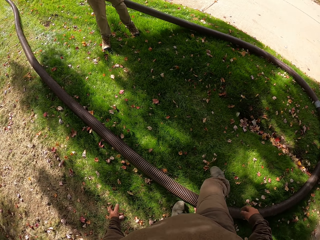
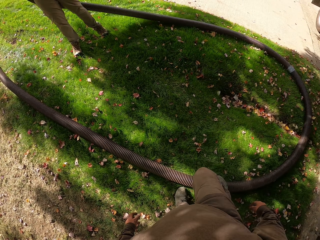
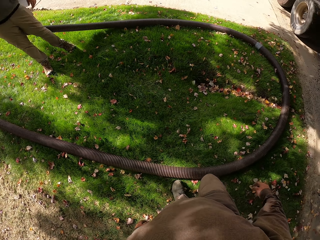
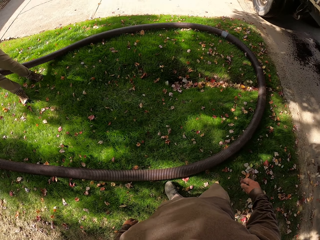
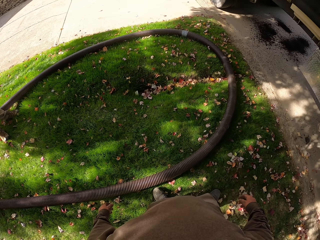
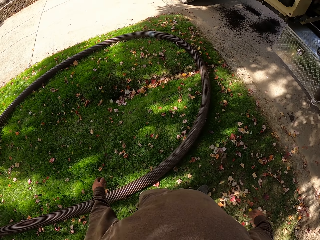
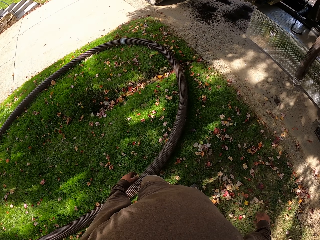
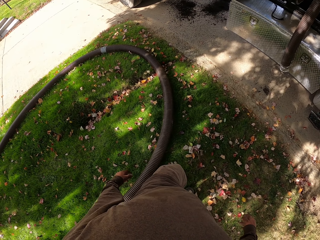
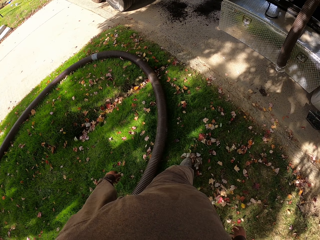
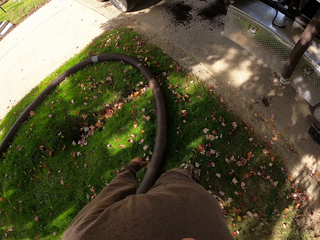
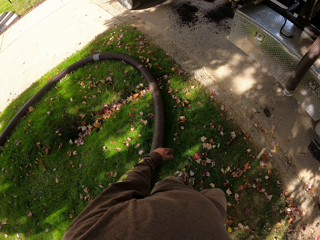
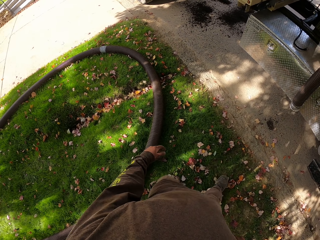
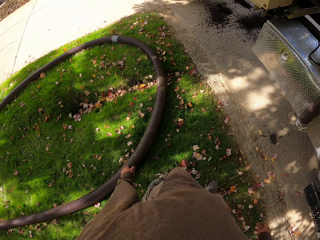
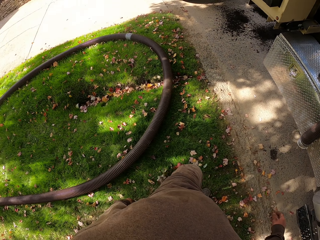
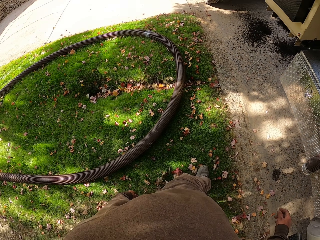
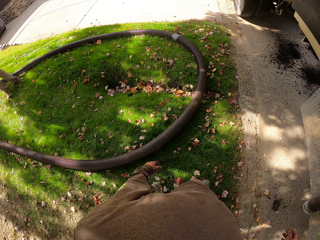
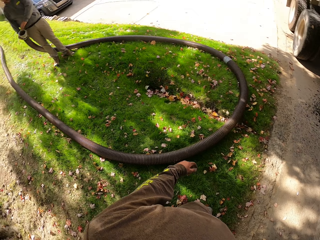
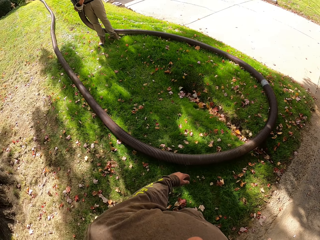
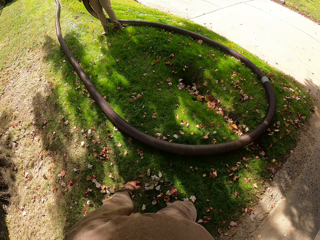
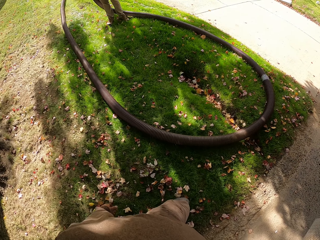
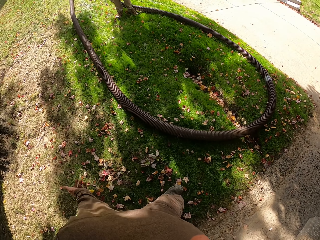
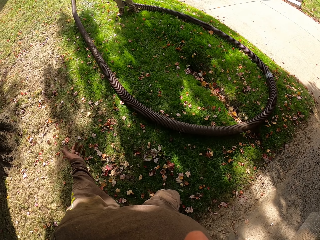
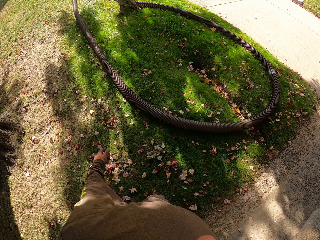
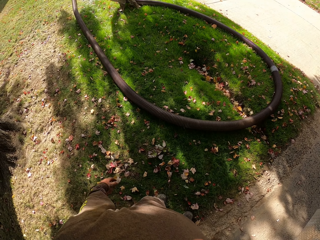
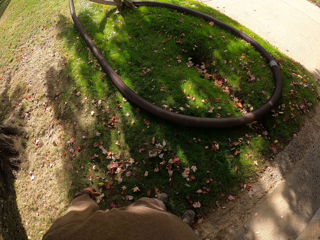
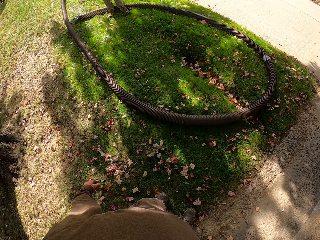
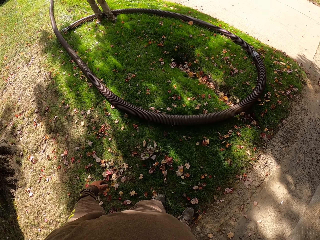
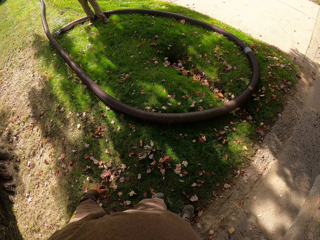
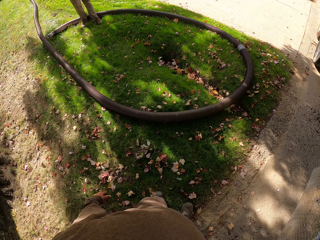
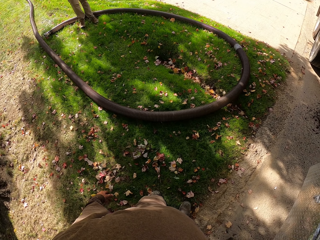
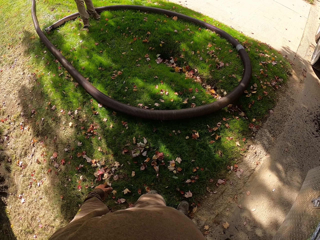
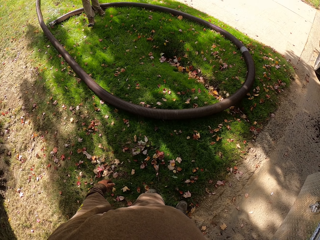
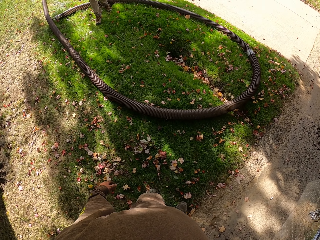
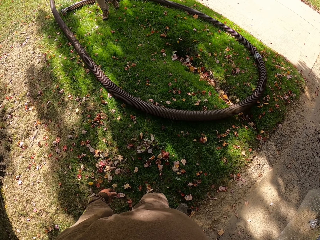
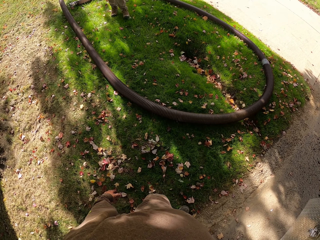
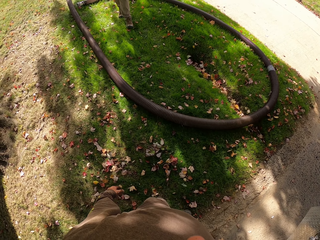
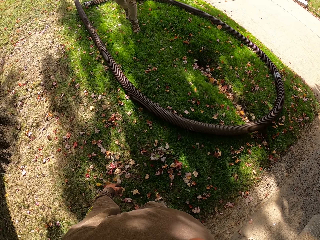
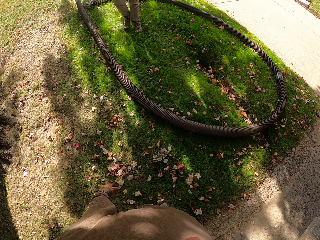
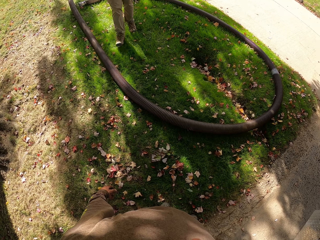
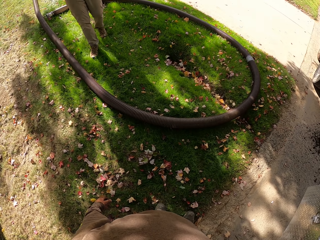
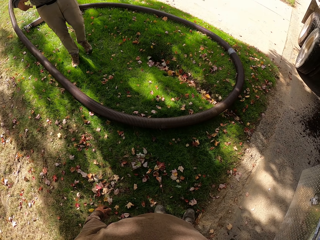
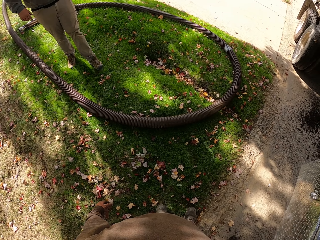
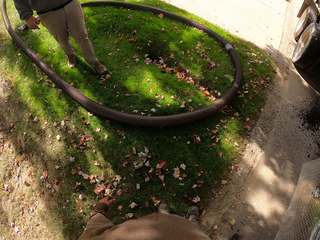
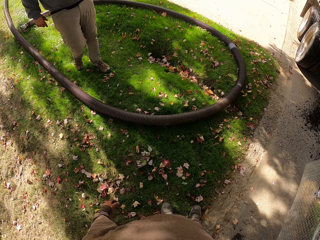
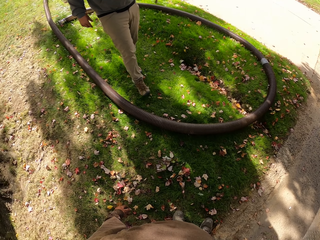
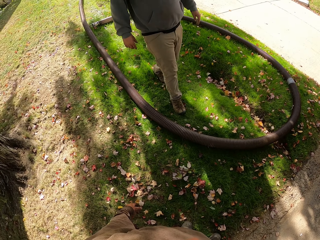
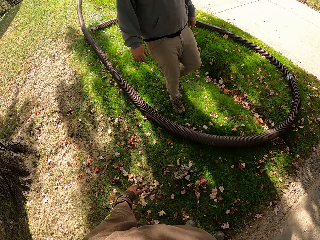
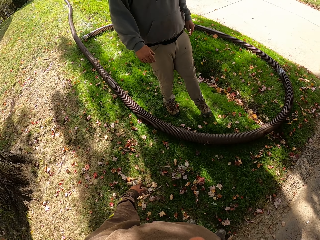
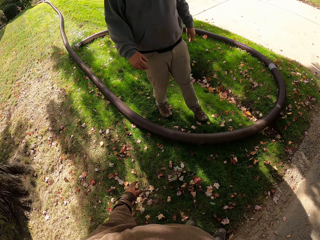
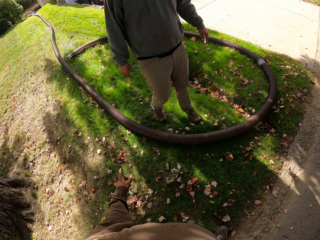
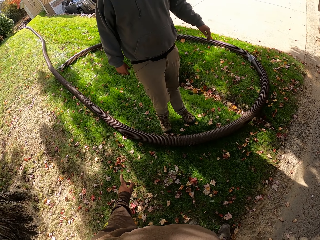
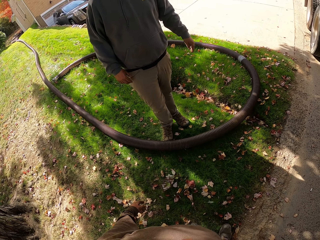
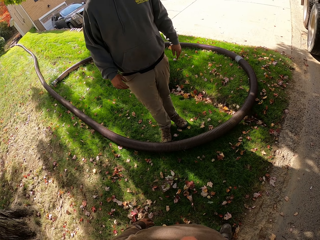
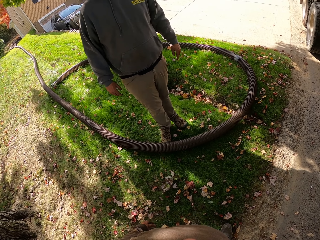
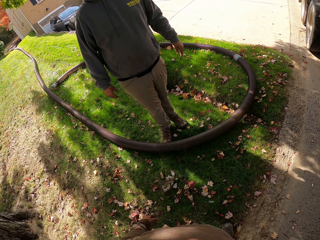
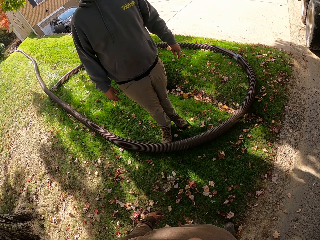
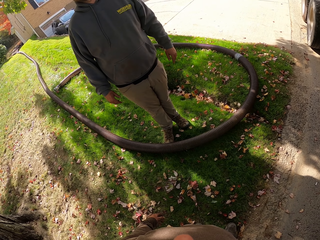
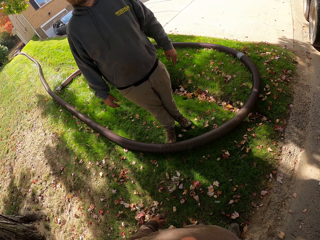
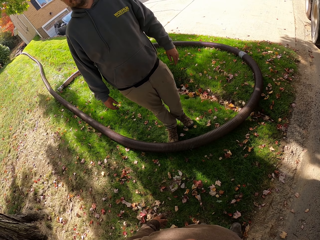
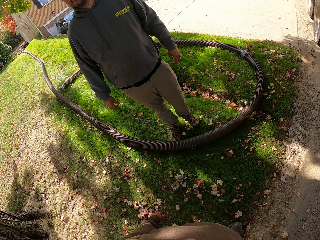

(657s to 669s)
The camera wearer moves backwards. He walks around the compound. He moves his hands. A man drops a pipe. The man walks around the compound. The camera wearer talks to the man. He moves his hands.

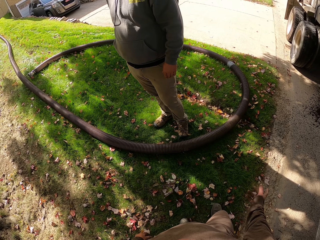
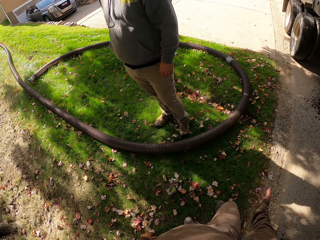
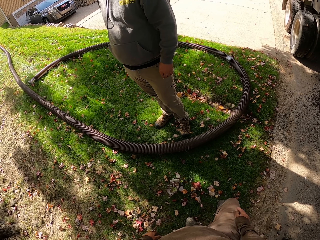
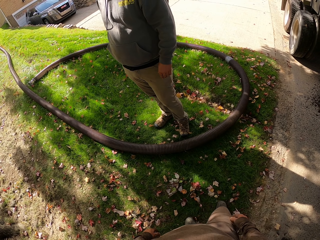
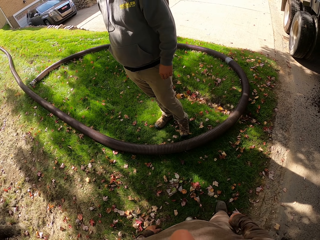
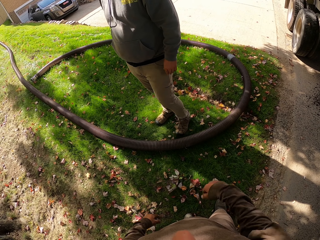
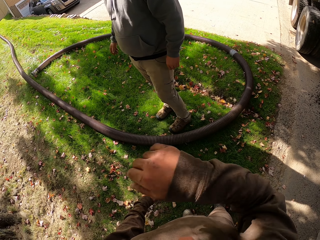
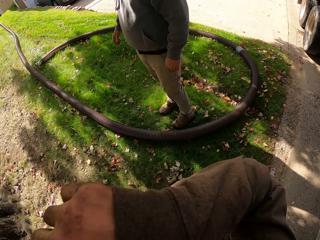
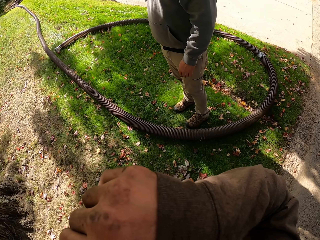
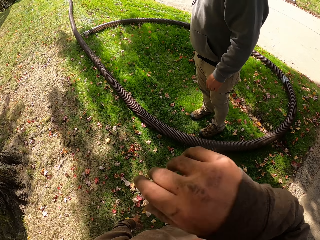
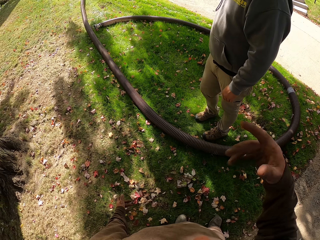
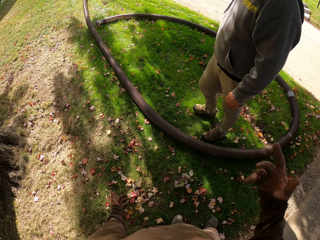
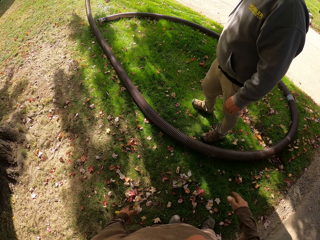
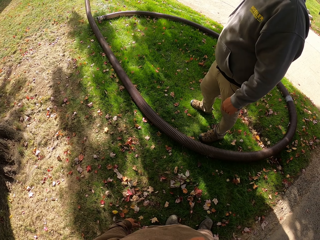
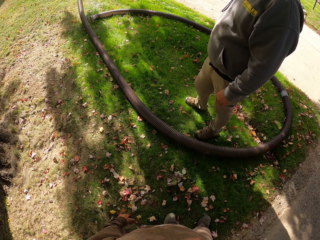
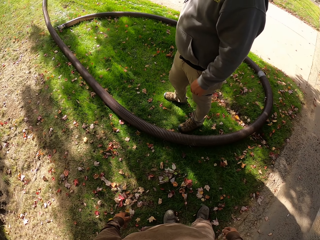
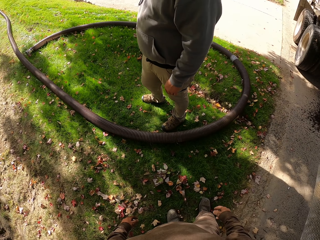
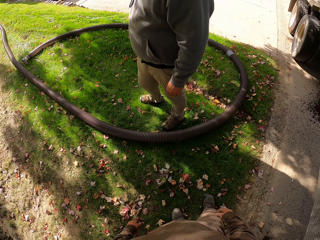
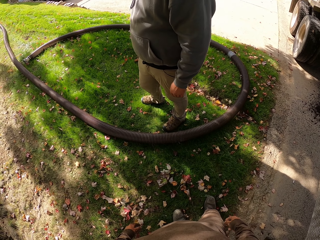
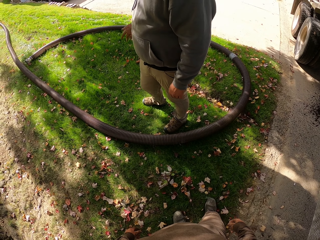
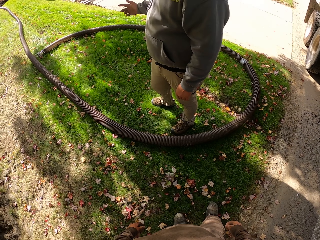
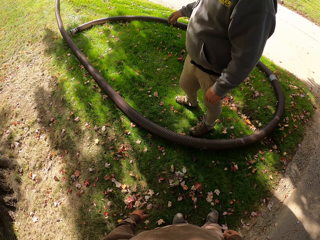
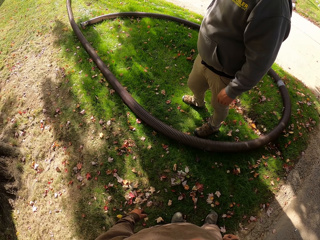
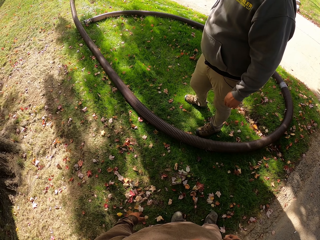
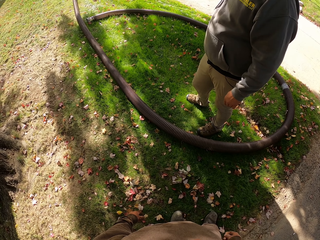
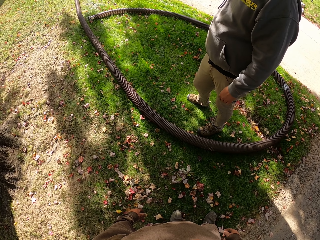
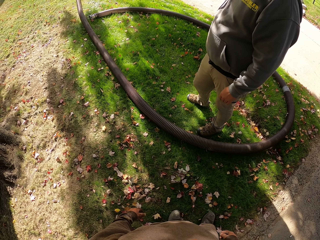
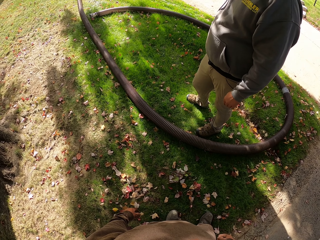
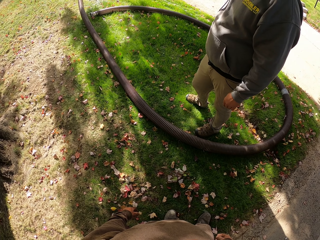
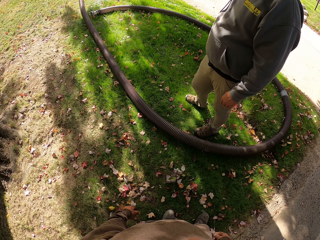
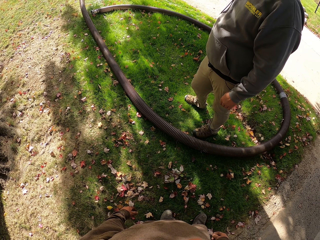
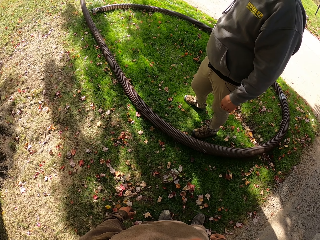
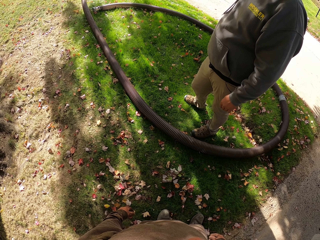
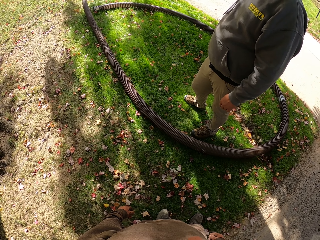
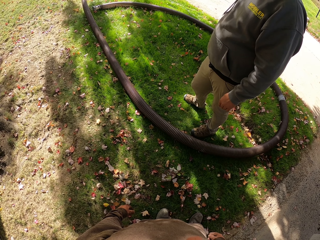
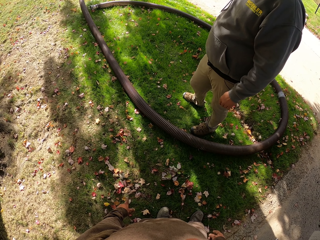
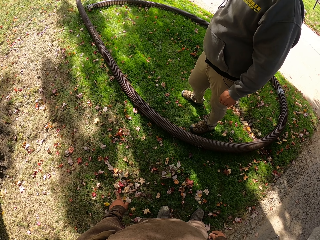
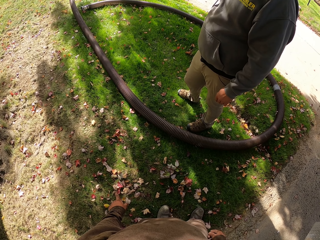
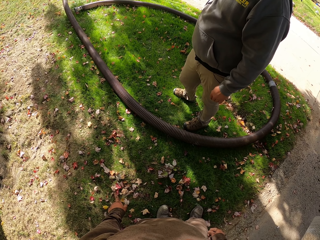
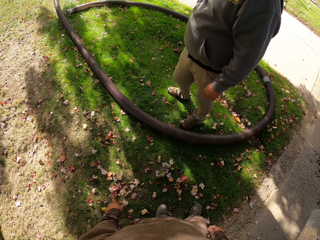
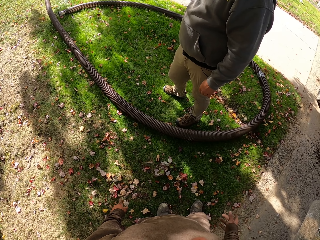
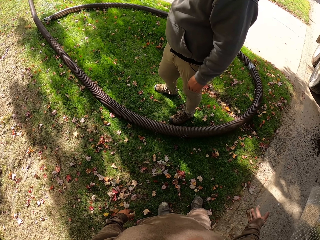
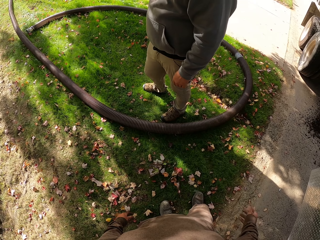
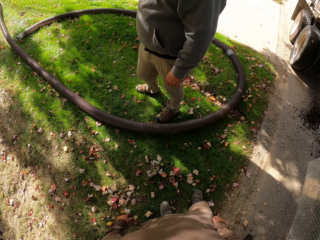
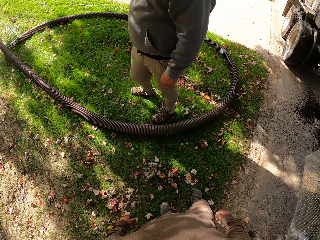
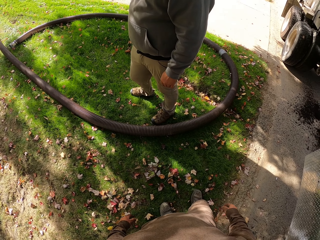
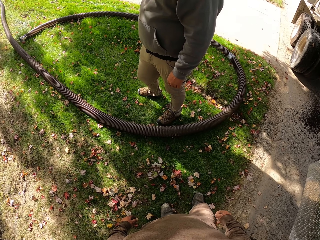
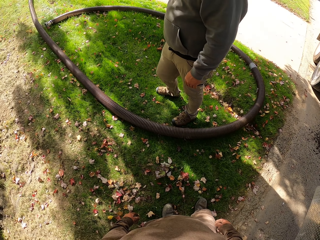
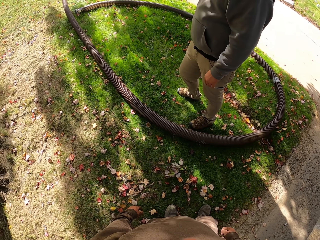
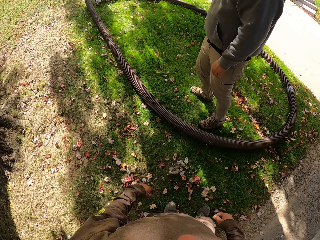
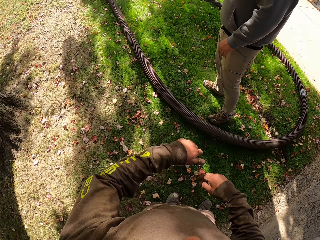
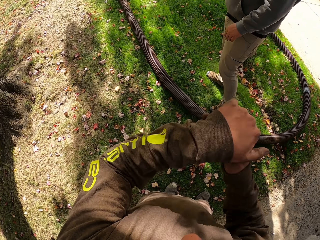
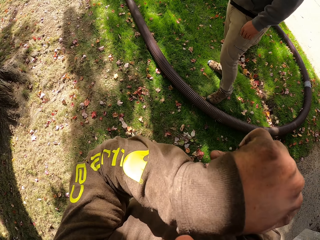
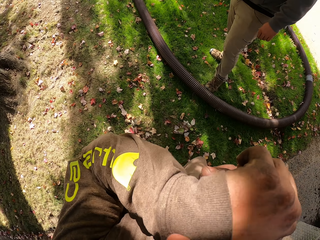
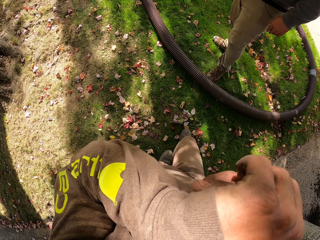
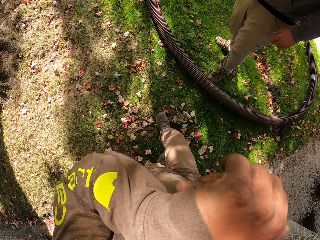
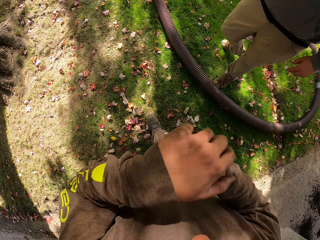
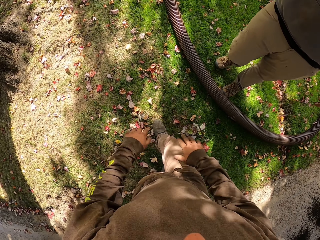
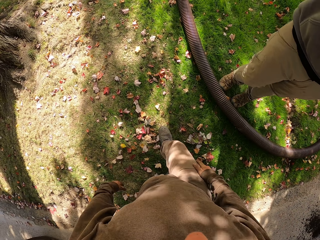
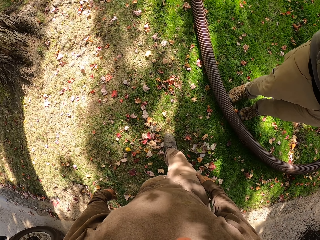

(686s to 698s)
The camera wearer raises his hand. A man moves his leg and moves his hand. The camera wearer looks around. He raises his hand.
